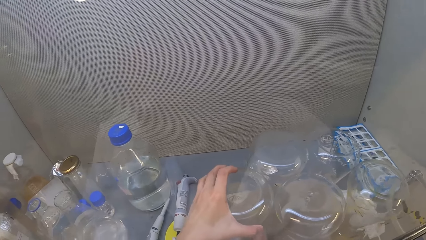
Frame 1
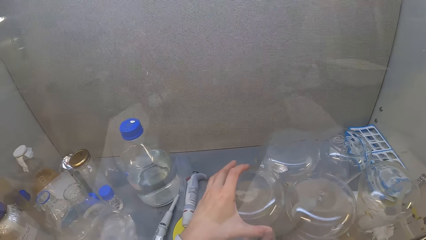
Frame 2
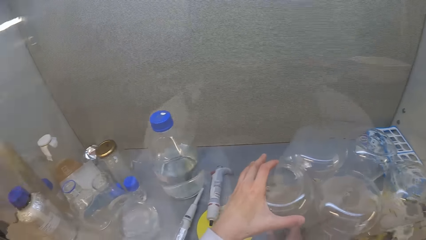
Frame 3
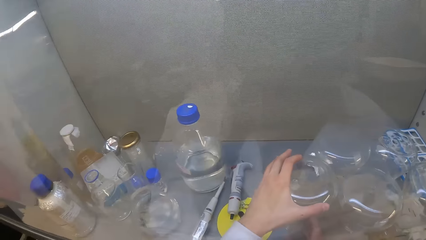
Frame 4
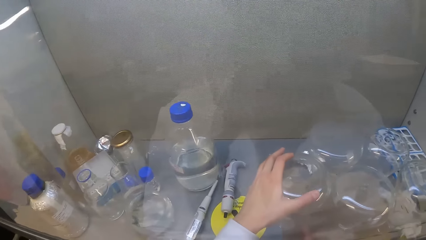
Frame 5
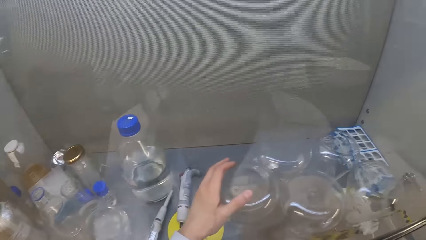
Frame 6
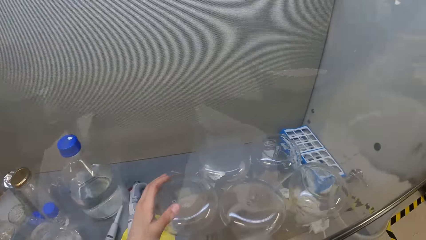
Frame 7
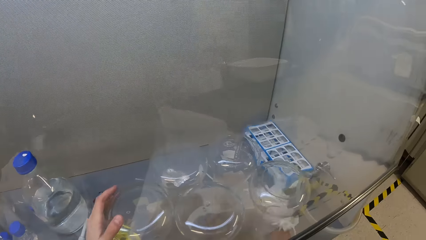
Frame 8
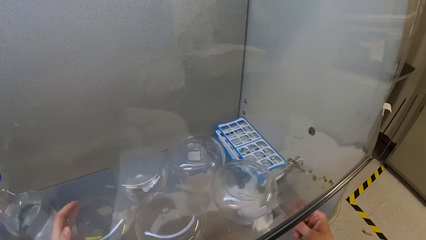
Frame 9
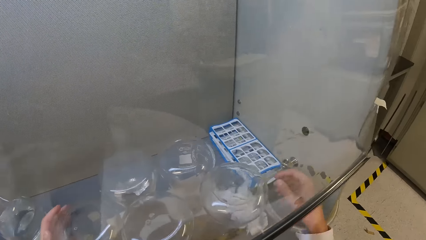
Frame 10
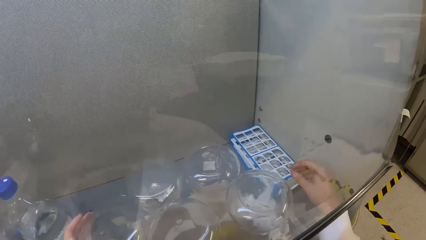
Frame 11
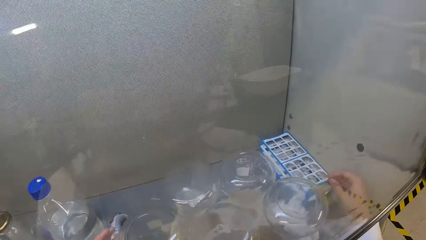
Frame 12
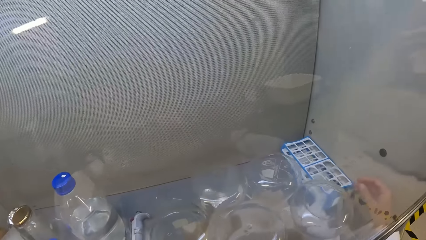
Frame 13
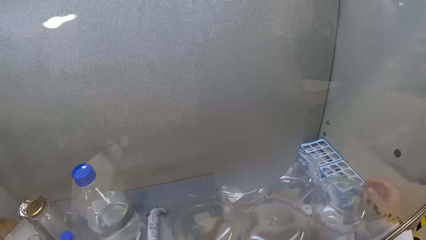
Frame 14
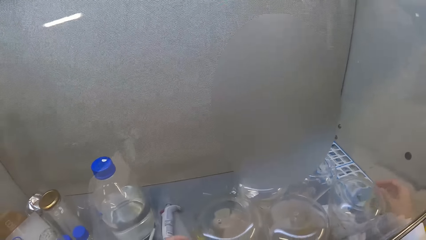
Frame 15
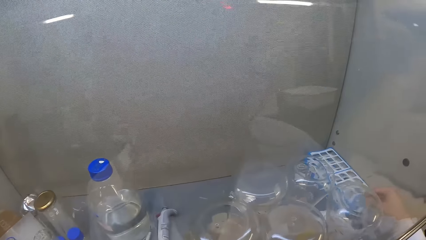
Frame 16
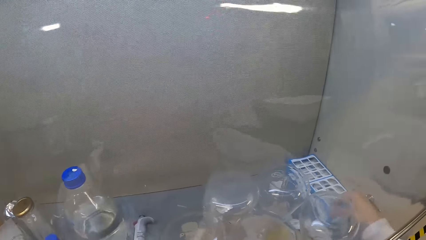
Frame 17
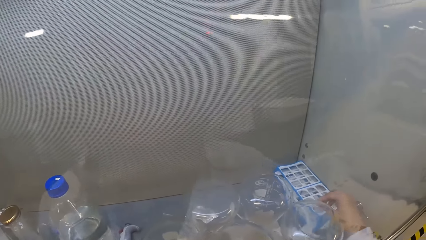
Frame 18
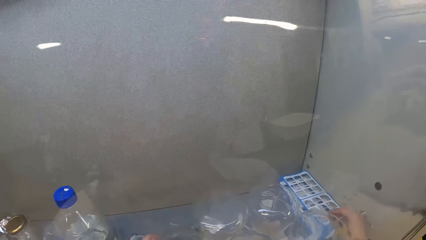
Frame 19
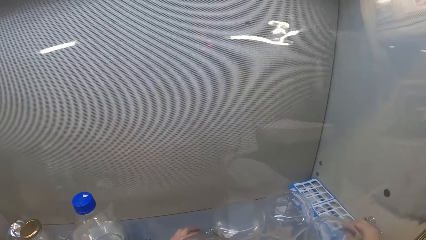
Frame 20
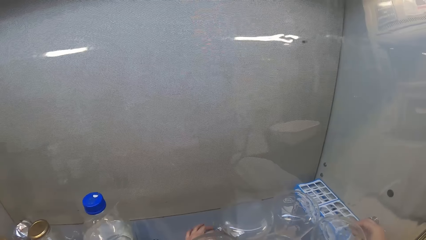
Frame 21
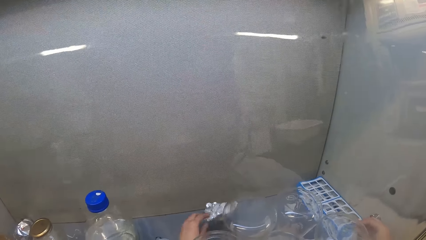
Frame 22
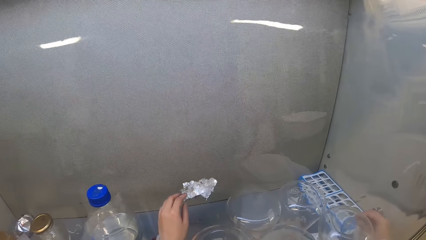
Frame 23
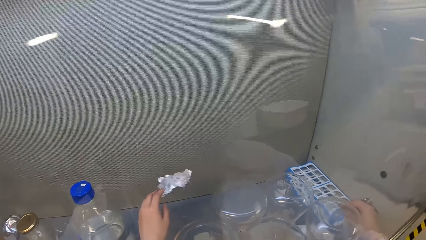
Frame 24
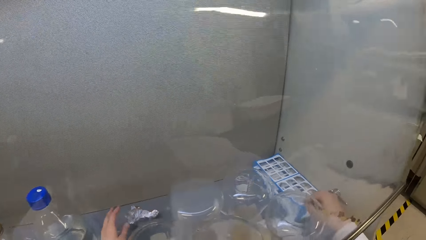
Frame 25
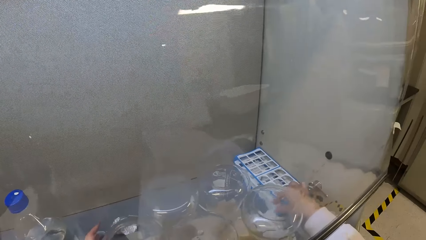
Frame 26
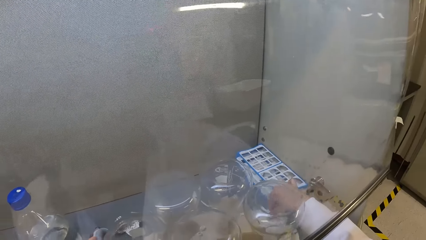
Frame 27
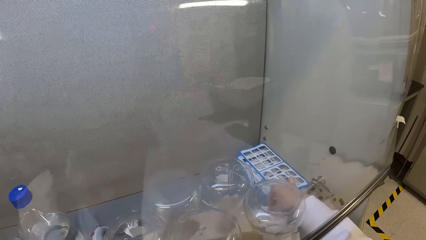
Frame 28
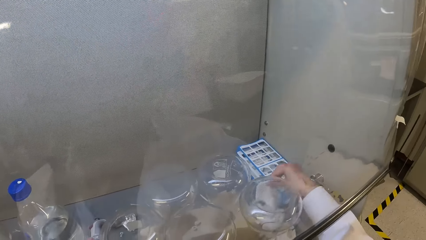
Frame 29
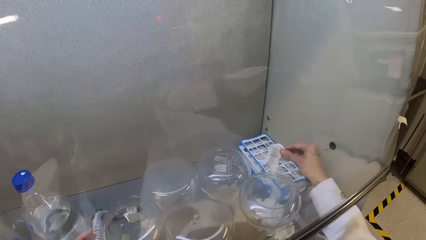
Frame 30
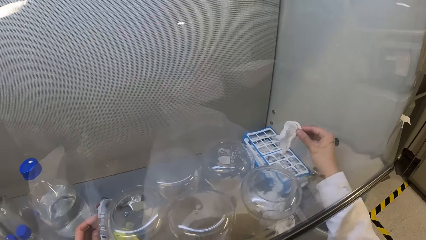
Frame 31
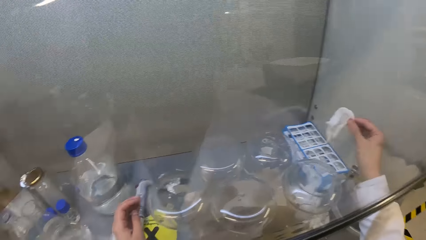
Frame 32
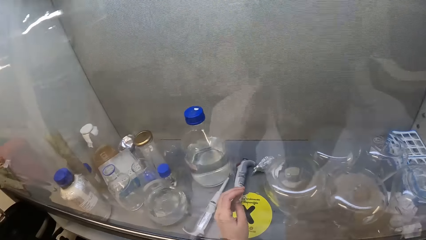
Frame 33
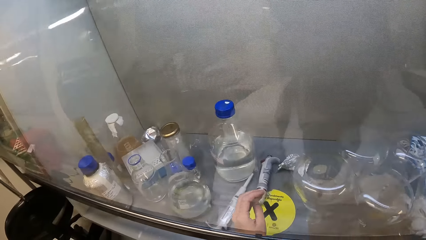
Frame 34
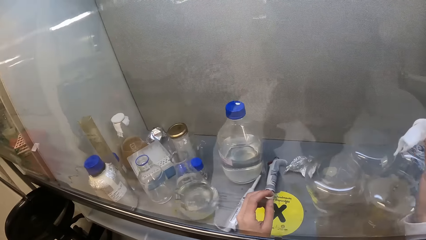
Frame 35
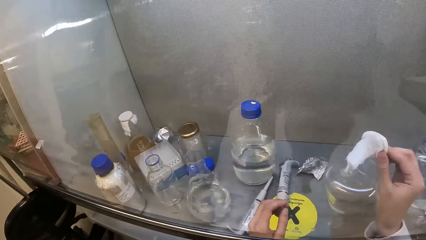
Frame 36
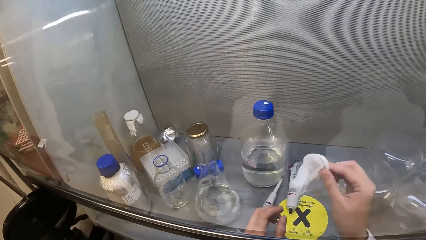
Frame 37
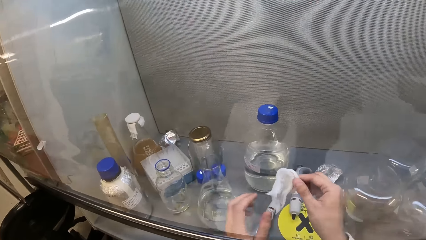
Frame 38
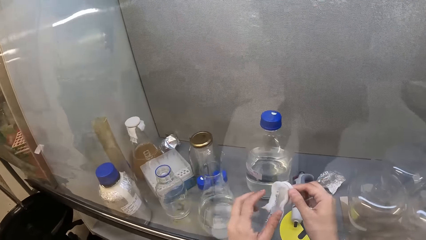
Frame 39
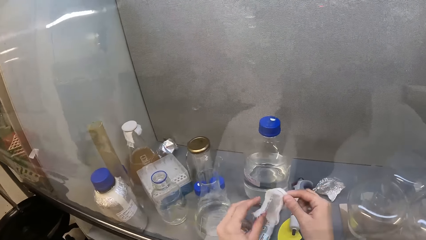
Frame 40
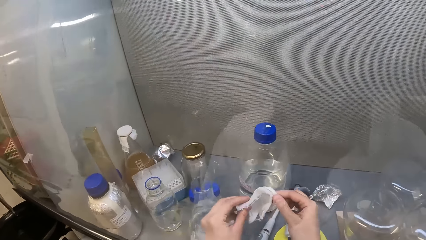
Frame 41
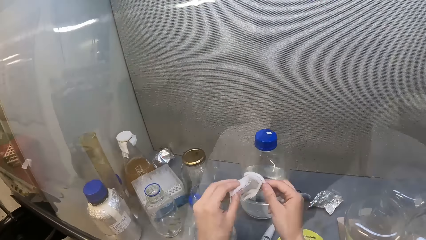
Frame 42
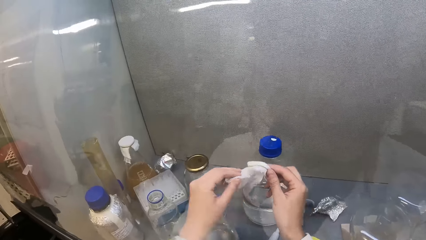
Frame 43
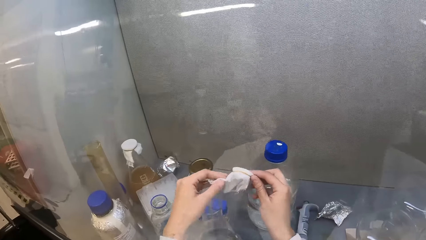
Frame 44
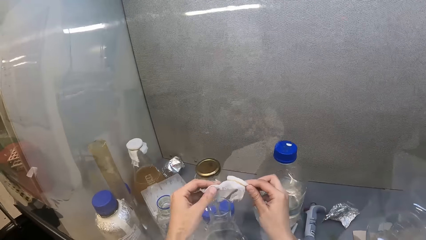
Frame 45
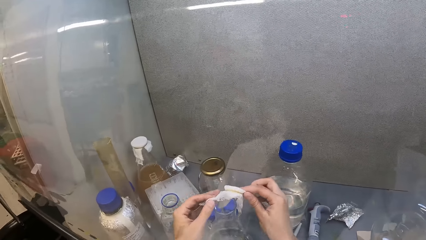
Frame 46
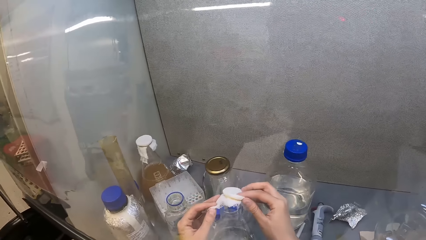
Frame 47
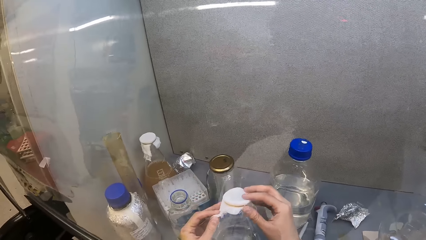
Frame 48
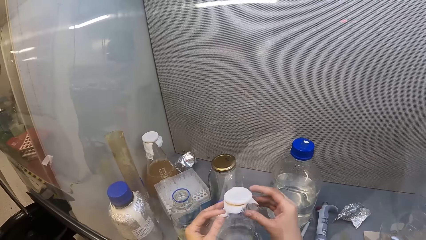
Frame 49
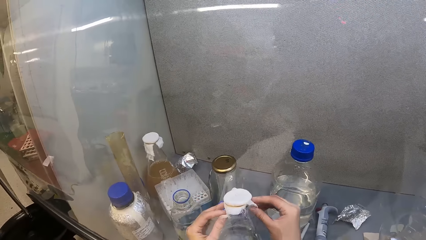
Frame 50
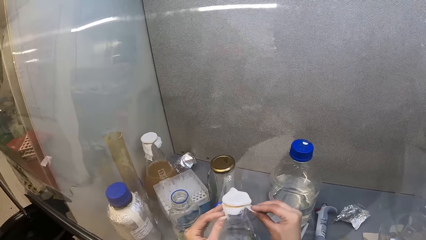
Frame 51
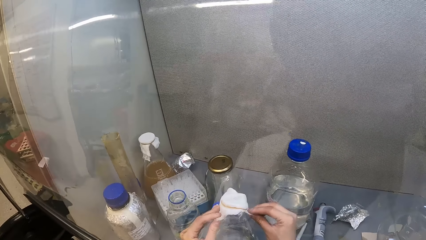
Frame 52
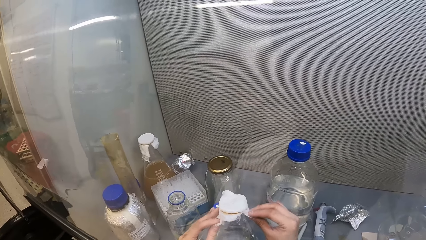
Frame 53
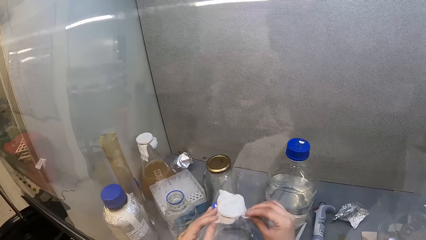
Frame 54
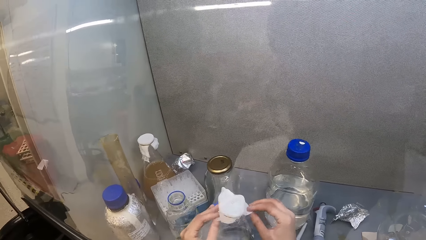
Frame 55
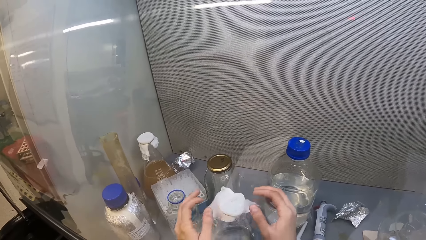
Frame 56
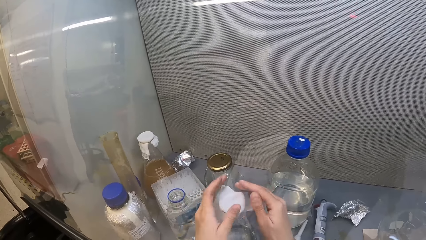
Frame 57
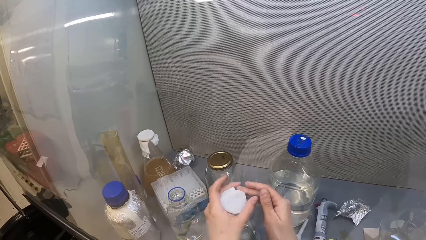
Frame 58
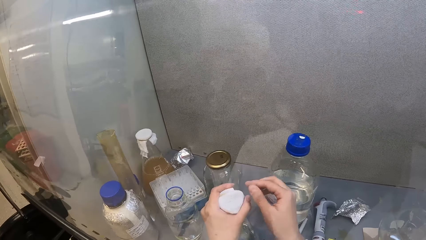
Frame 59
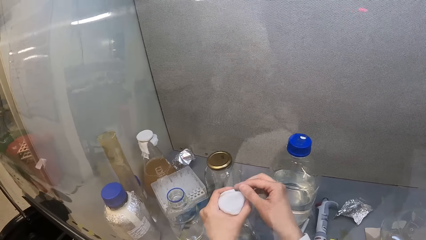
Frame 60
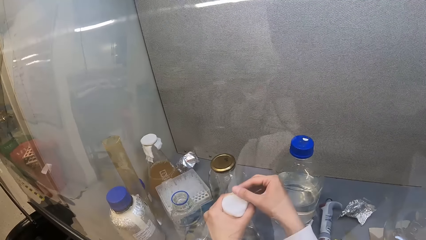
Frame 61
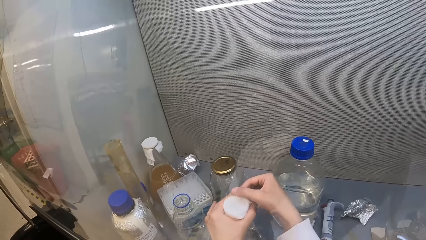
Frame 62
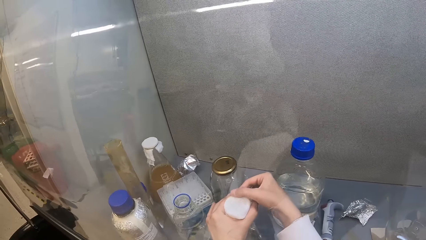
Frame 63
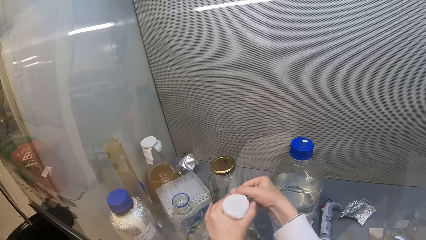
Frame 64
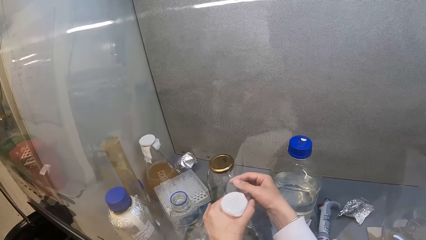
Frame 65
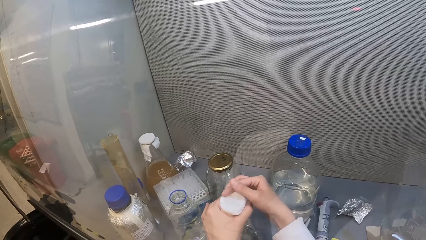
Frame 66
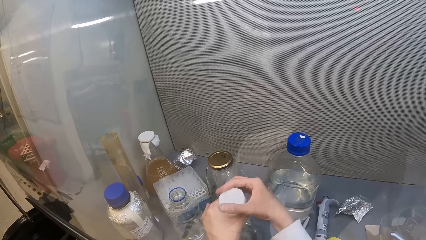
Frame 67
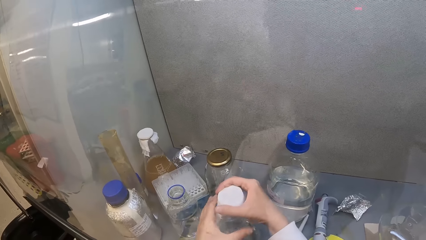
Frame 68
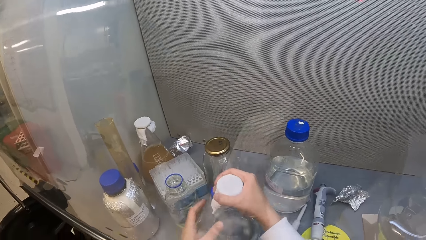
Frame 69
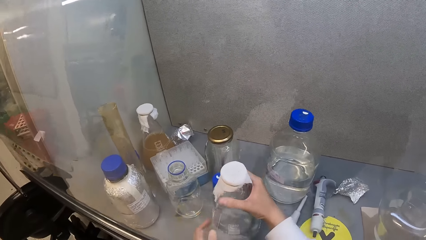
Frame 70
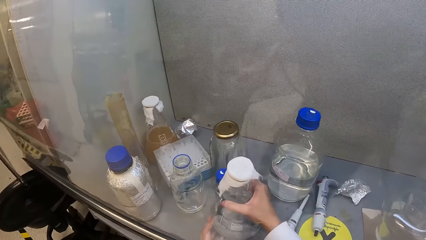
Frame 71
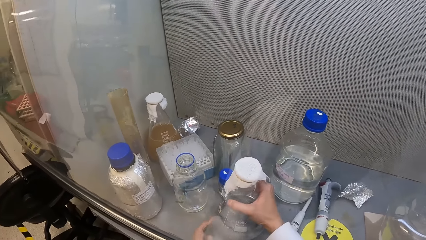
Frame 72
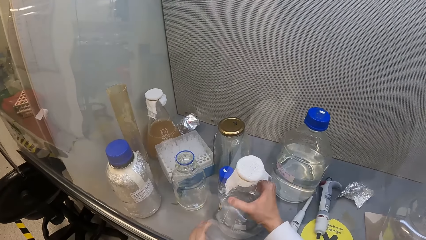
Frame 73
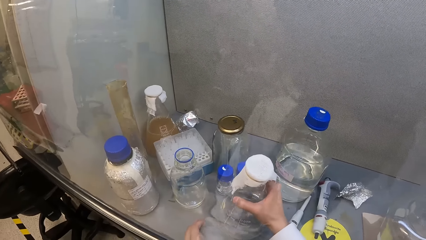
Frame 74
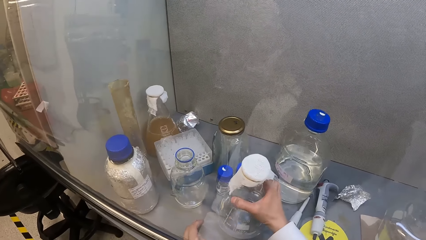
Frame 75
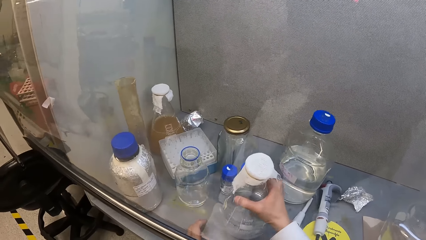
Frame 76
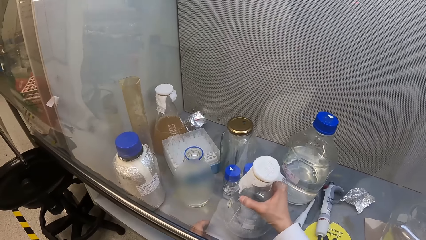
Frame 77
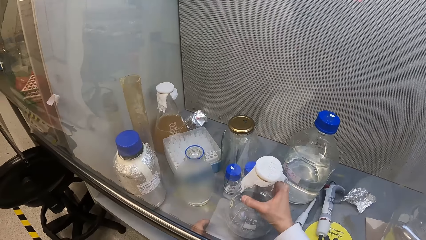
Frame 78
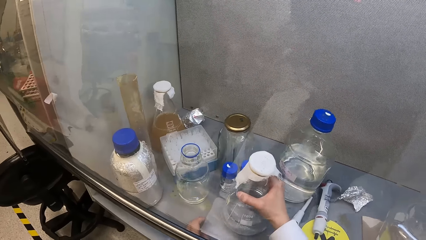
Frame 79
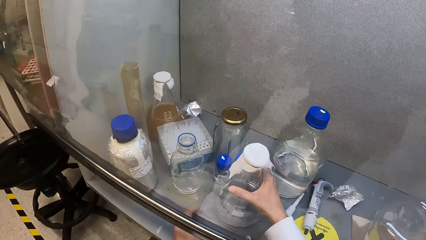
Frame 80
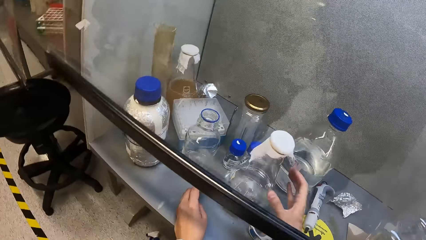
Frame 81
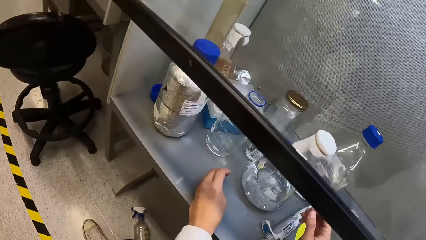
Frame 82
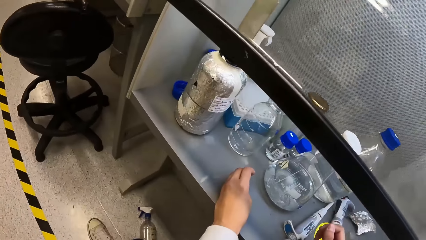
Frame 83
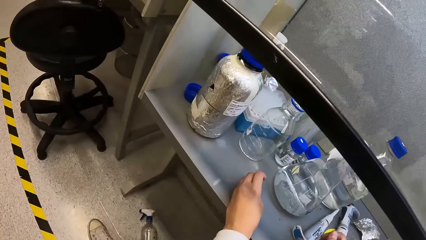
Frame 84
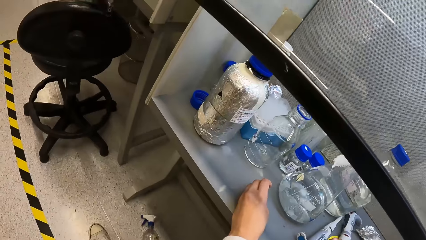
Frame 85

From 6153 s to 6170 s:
The camera wearer holds a foil paper. They throw the foil paper. They pick up a paper. They place the paper on the bottle. They cover the beaker. They shake the bottle.
